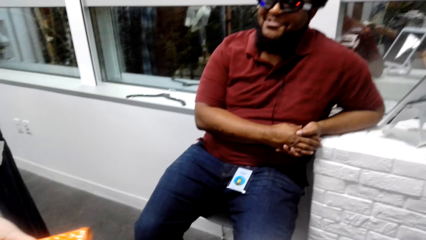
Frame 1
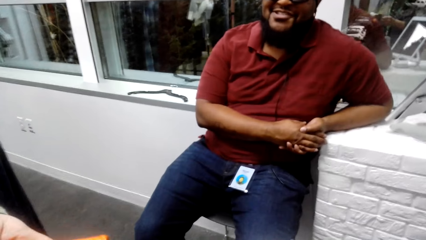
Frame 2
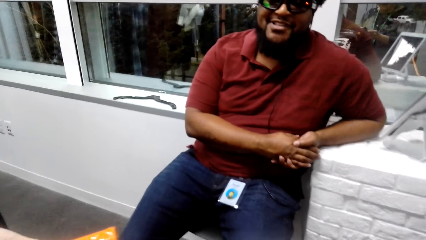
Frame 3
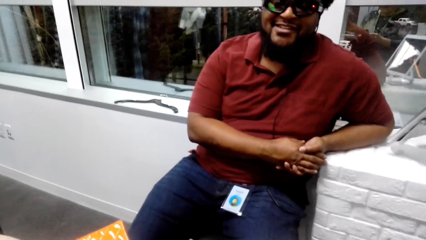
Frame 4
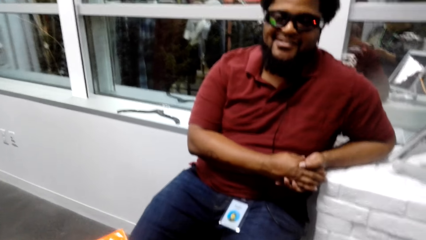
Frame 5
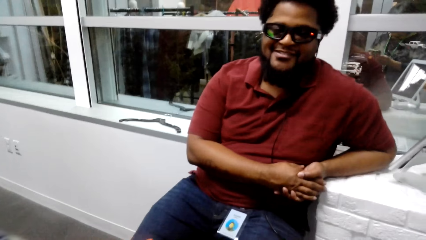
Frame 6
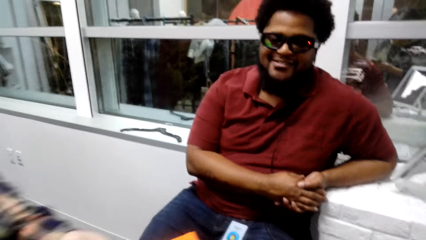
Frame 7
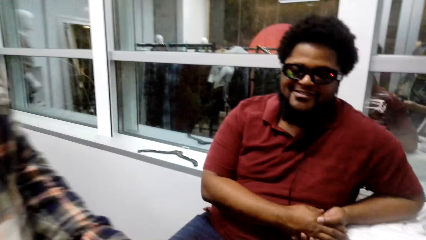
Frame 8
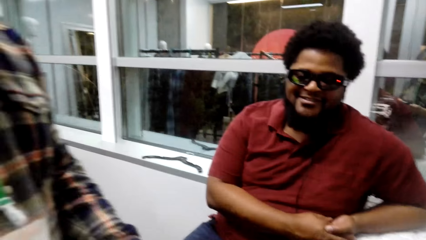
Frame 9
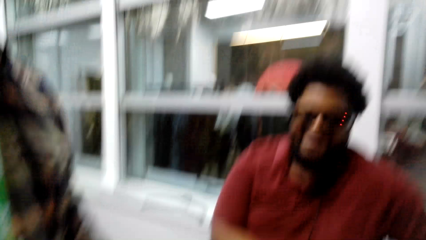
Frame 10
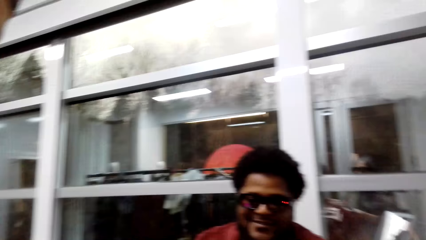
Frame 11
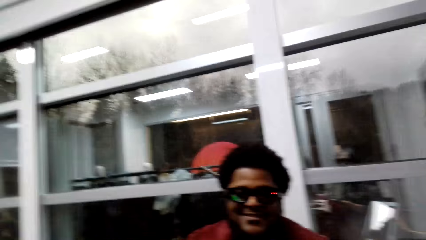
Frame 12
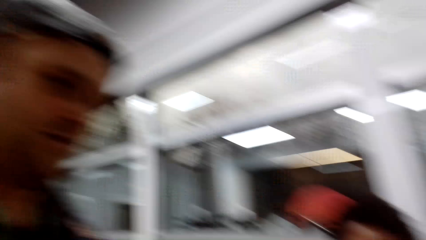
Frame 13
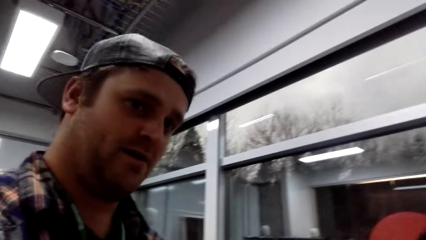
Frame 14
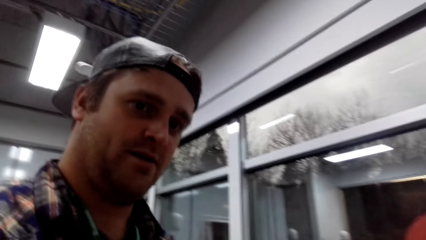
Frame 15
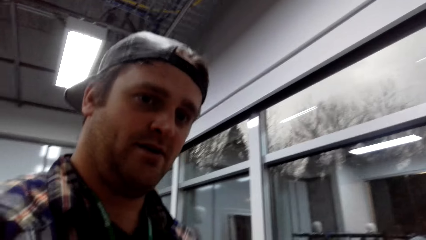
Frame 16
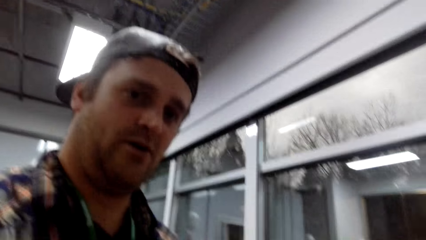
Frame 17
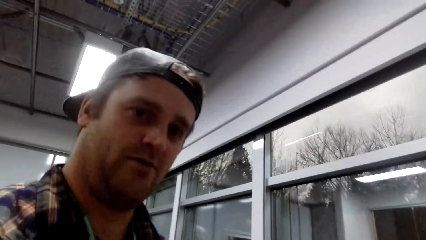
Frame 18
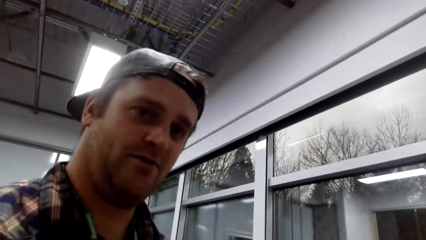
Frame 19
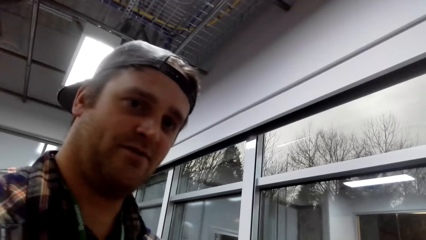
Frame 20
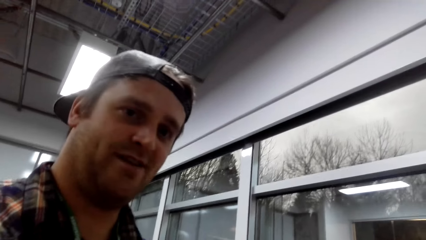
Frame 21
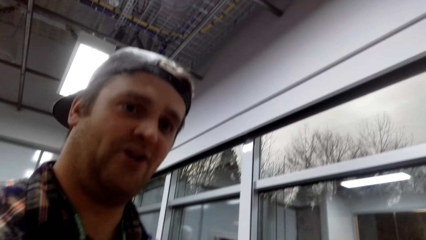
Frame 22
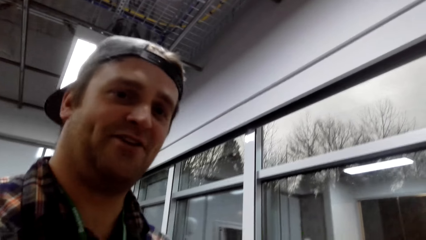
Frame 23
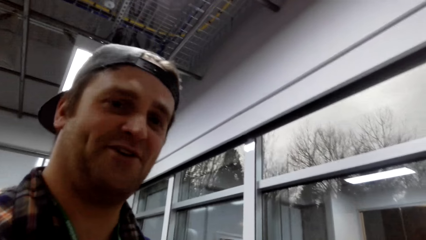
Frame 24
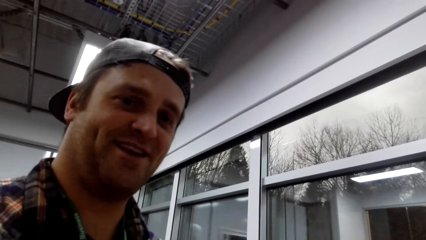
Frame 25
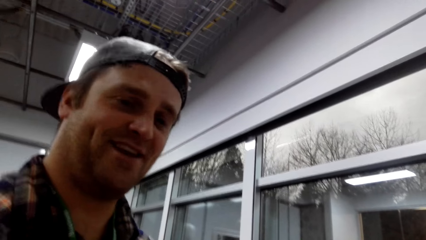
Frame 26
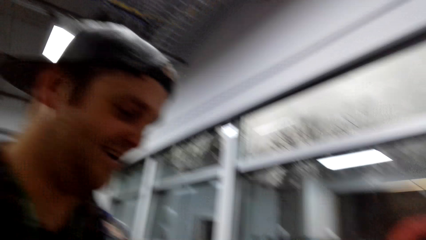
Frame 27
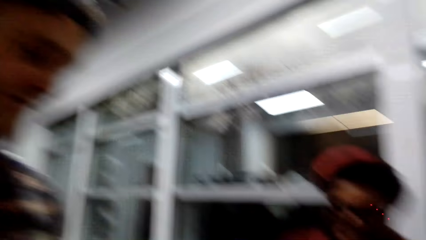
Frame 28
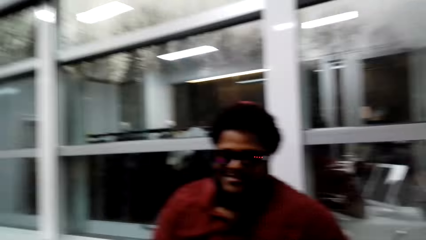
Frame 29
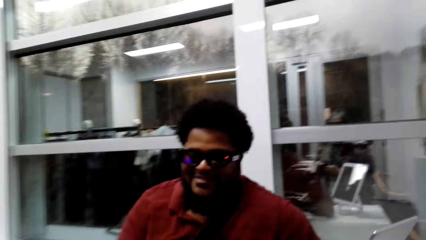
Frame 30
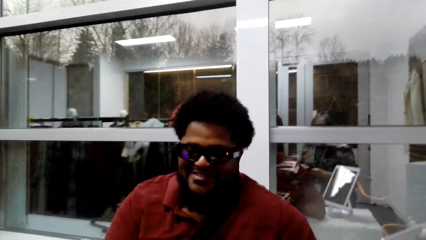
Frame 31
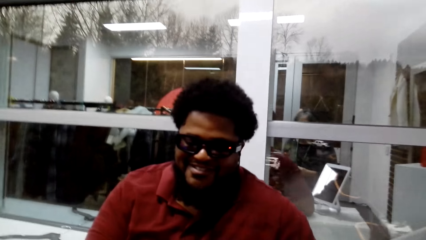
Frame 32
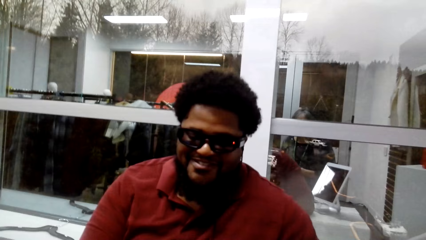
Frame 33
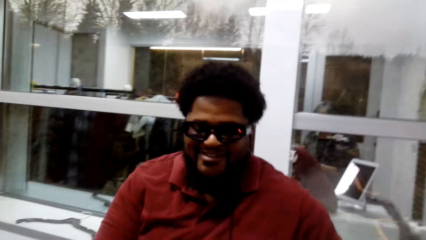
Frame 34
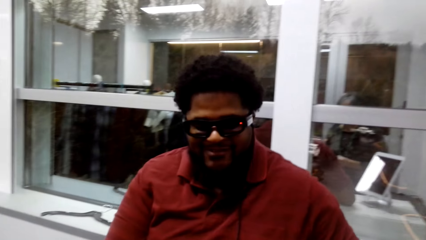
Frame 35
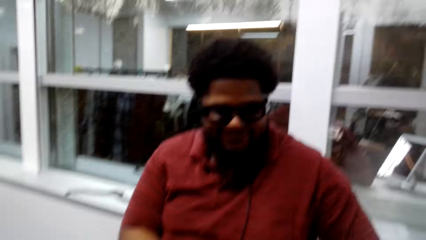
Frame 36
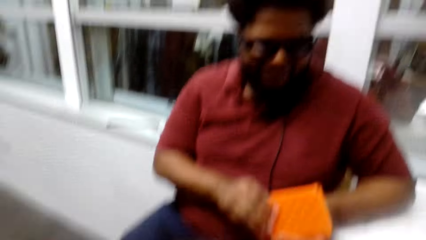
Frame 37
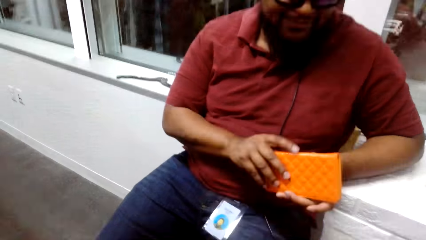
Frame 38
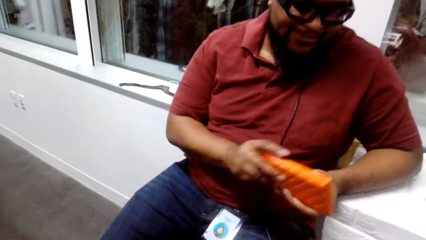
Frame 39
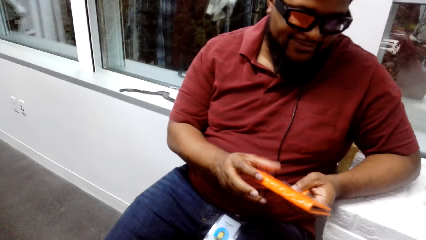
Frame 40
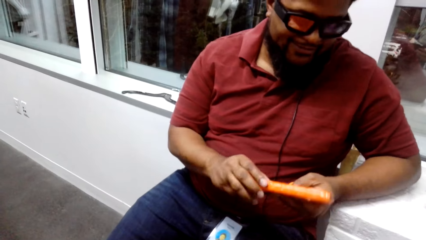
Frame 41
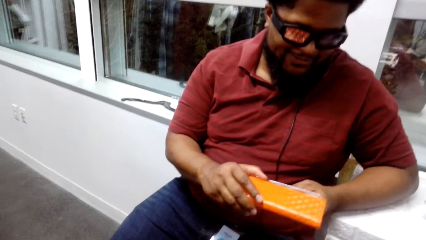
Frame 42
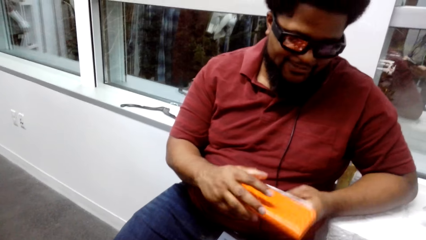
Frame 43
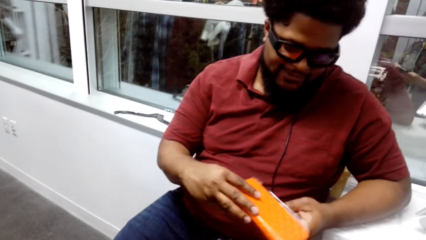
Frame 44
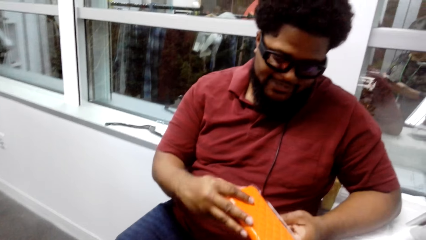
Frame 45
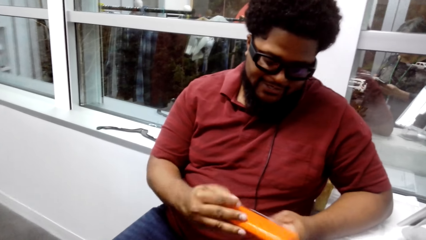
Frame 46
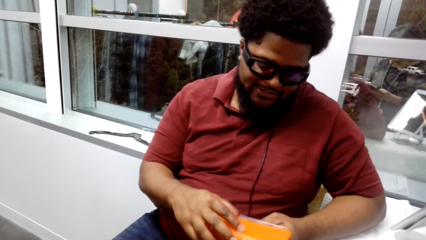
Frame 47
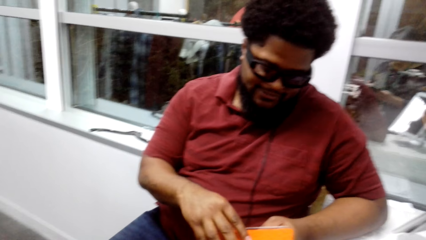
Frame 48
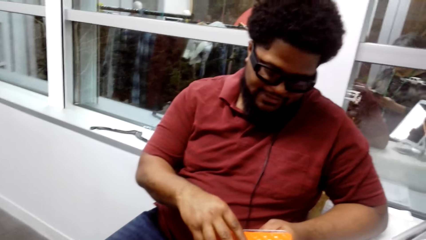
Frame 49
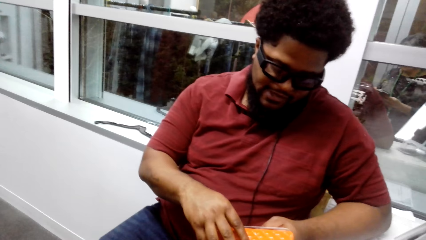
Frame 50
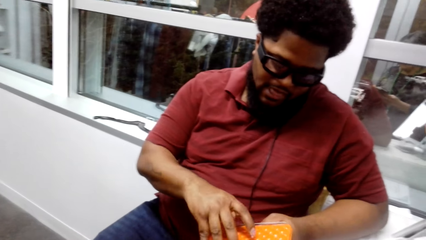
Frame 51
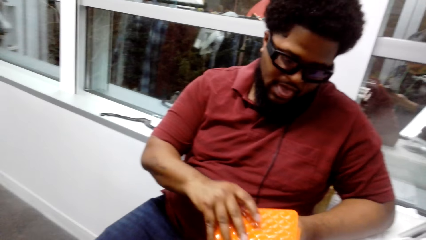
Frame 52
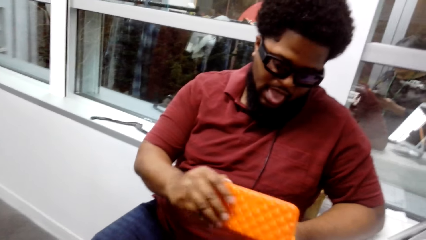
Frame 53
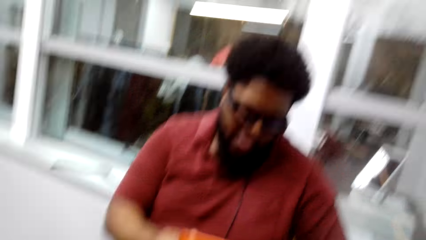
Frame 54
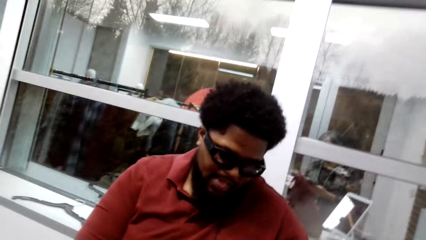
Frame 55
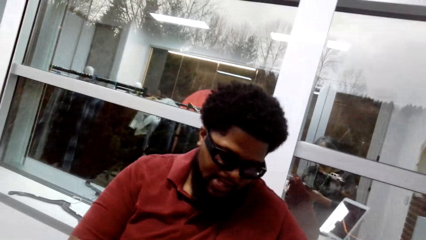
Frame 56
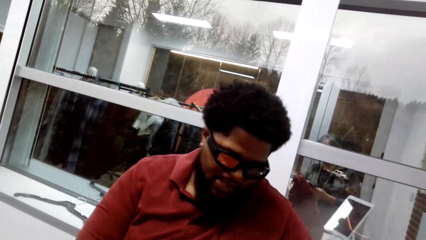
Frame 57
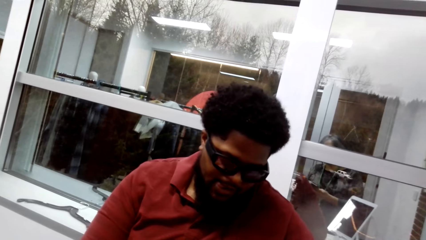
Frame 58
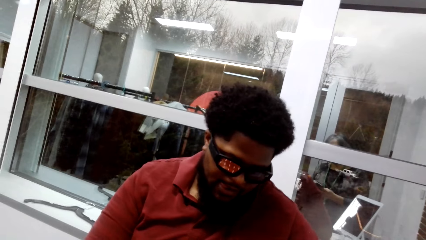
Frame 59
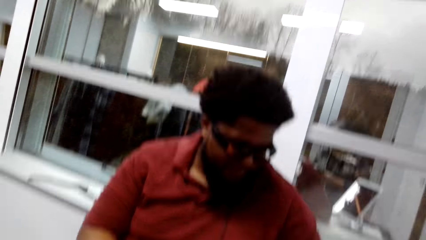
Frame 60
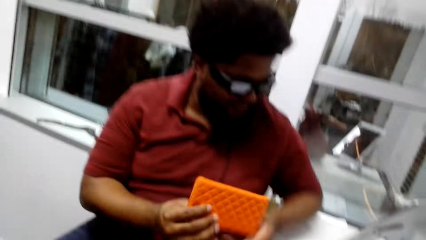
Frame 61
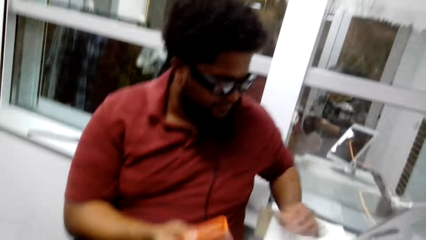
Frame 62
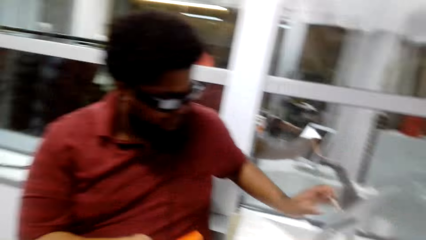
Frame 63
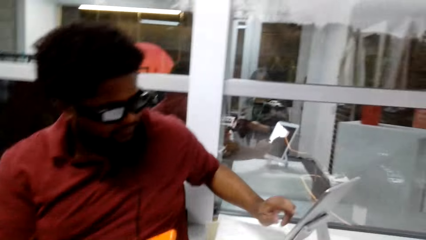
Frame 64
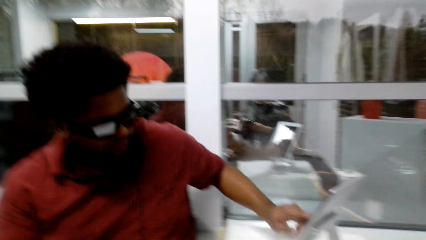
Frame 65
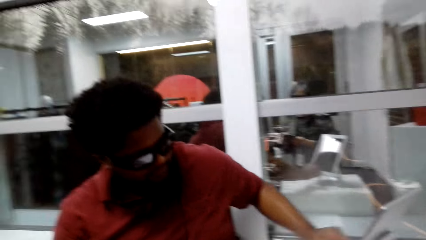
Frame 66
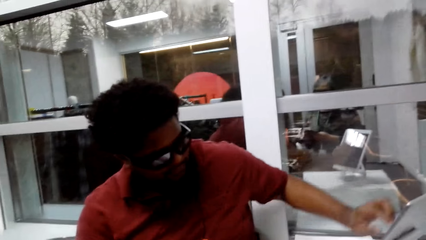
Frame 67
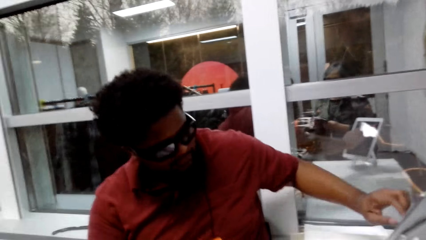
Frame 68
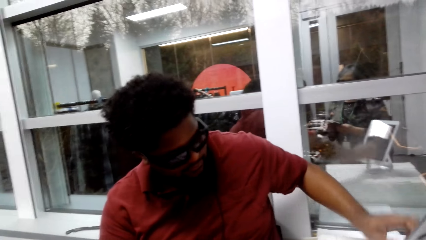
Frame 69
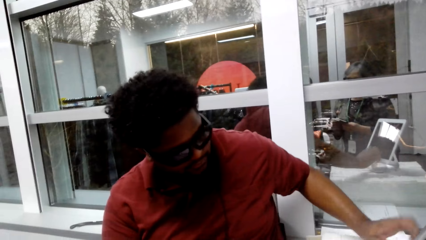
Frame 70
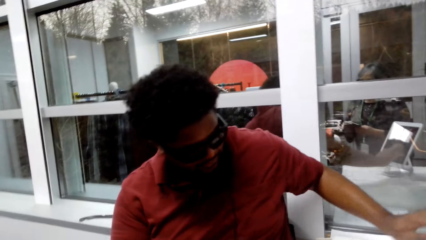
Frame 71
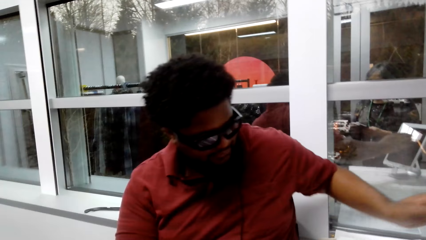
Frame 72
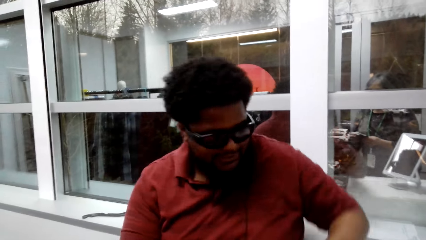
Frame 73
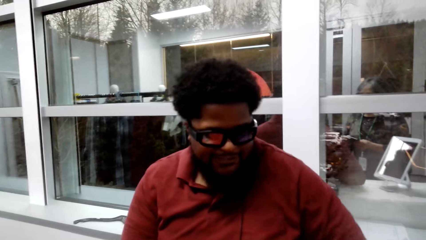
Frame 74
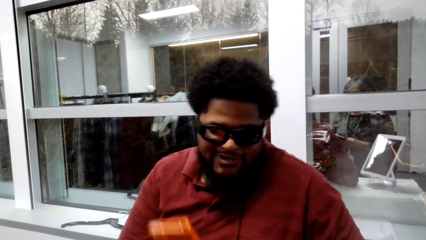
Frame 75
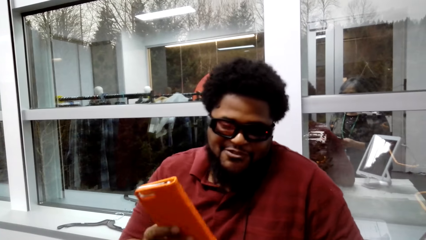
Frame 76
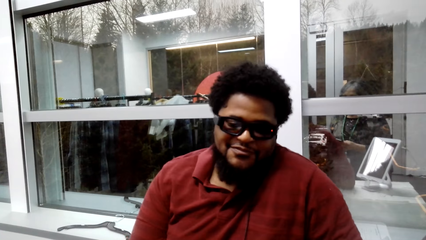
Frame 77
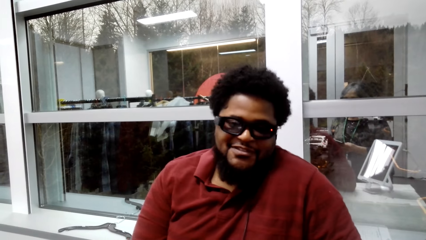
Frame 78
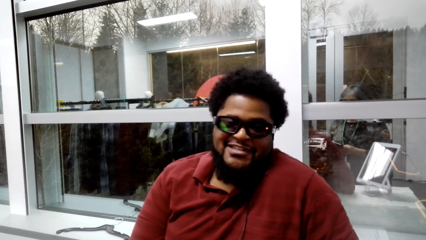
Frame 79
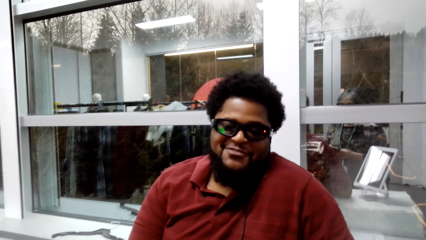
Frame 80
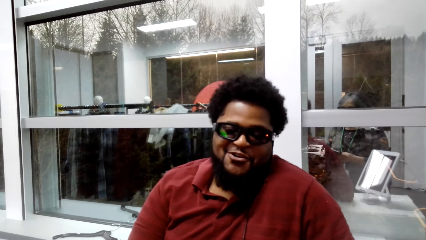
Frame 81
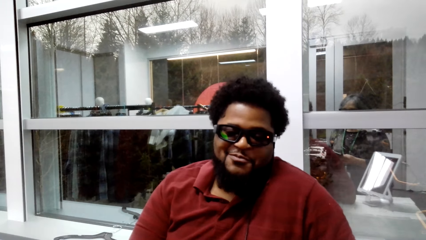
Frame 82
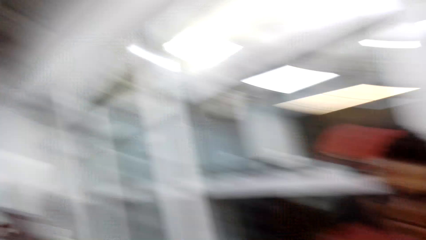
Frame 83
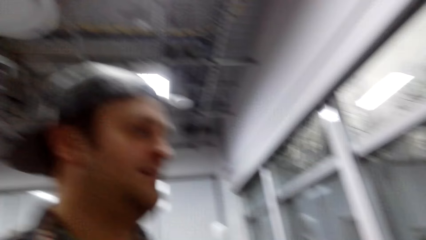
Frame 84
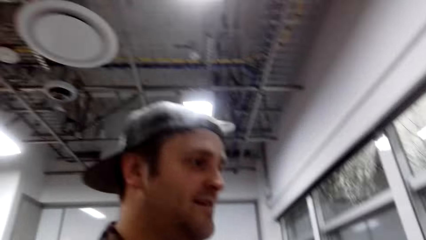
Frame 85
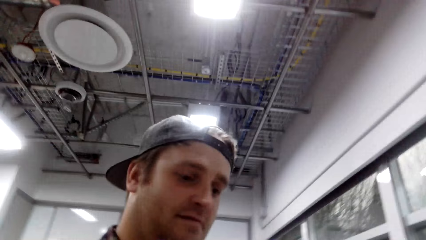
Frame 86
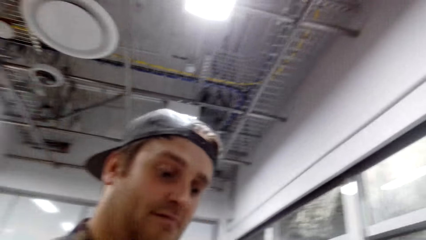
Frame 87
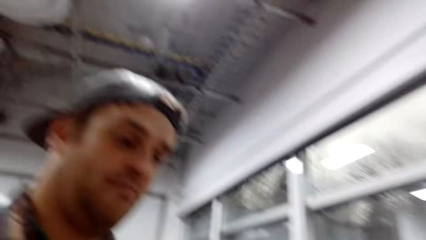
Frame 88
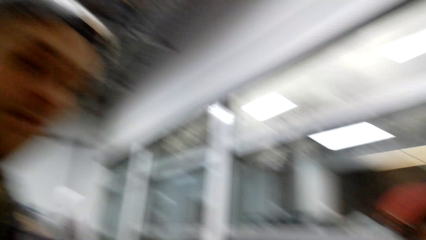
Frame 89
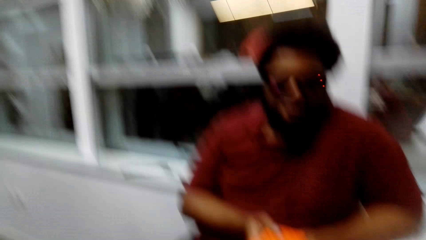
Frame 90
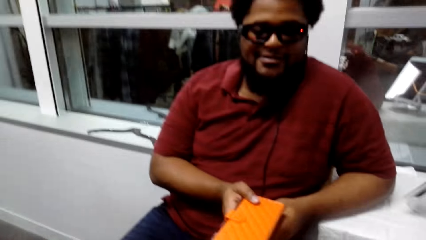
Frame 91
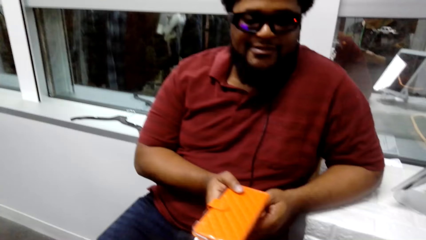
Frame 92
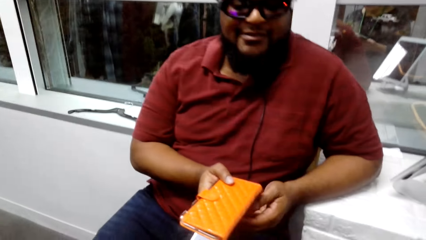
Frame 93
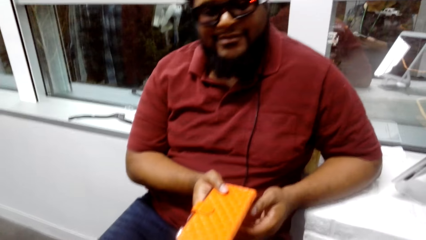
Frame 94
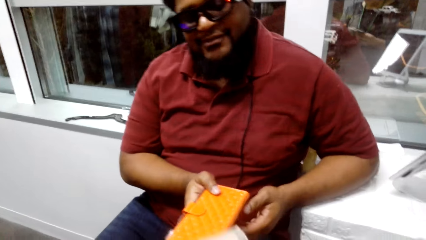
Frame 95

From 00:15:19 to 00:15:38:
A man talks. Another man talks. The first man picks up the phone case and opens the phone case. The first man uses the desktop and talks. The camera wearer looks around.
